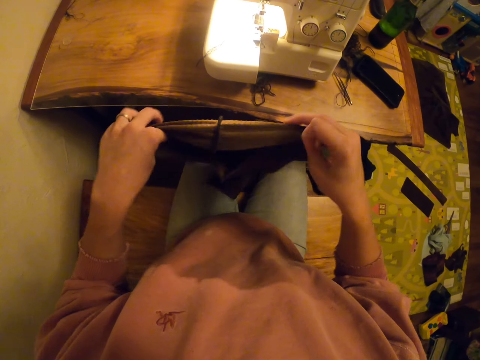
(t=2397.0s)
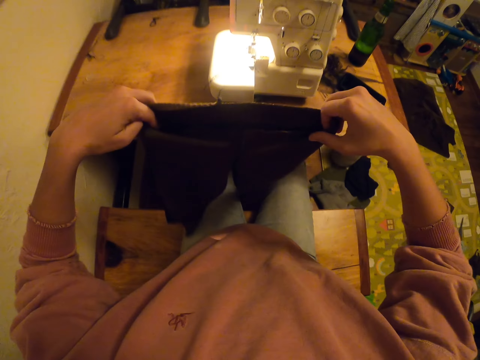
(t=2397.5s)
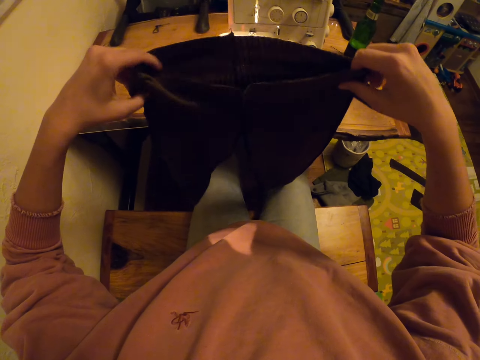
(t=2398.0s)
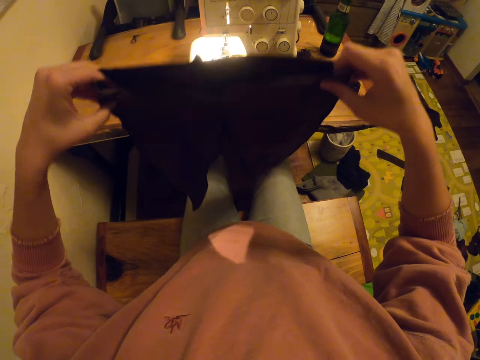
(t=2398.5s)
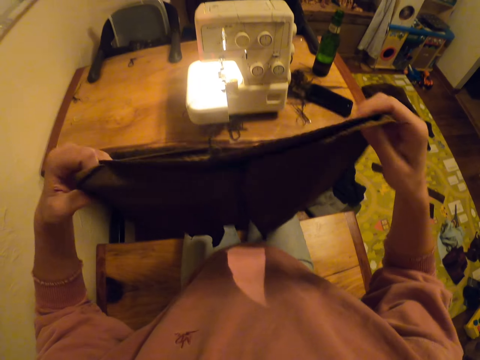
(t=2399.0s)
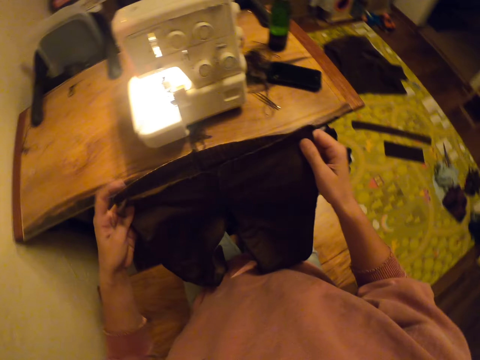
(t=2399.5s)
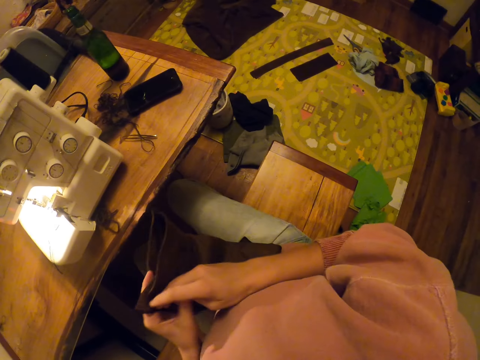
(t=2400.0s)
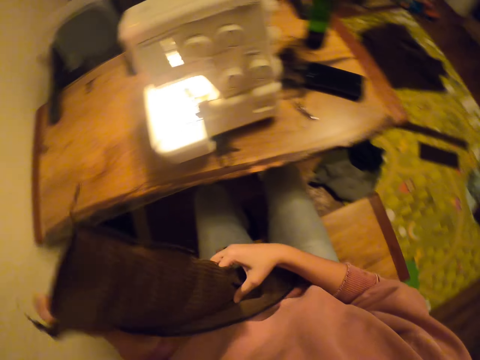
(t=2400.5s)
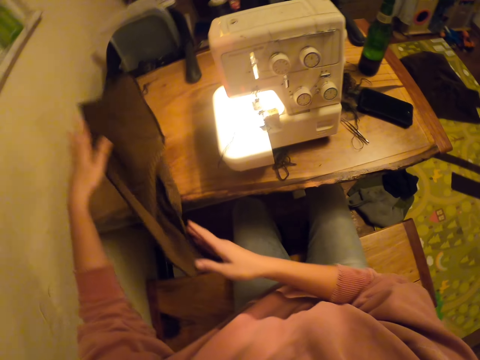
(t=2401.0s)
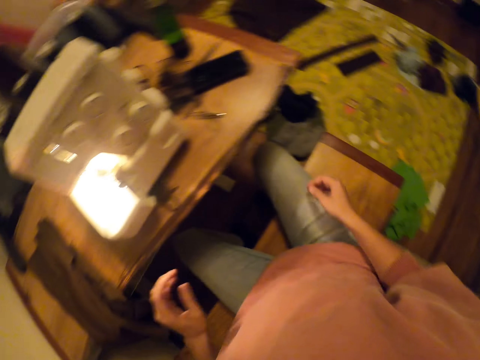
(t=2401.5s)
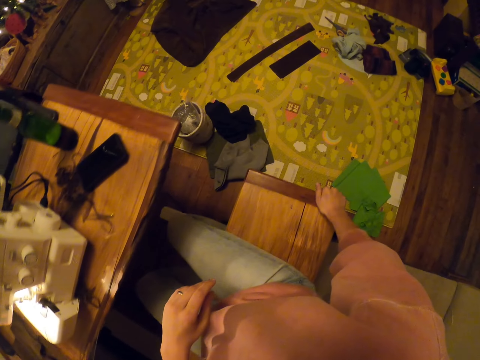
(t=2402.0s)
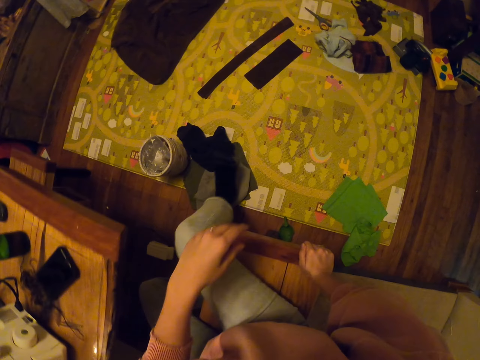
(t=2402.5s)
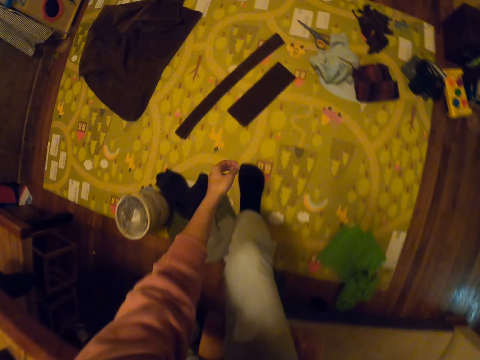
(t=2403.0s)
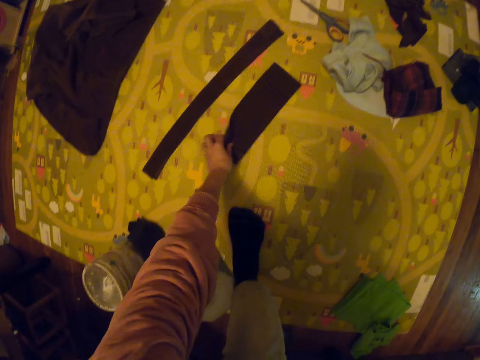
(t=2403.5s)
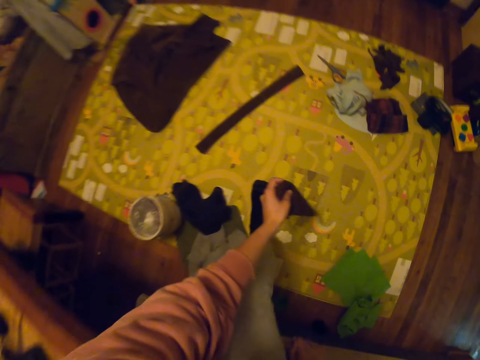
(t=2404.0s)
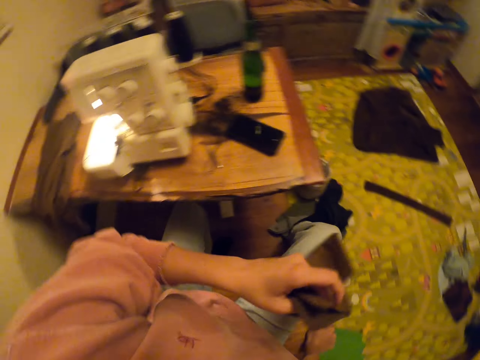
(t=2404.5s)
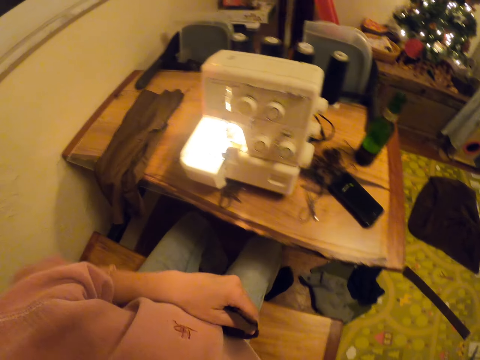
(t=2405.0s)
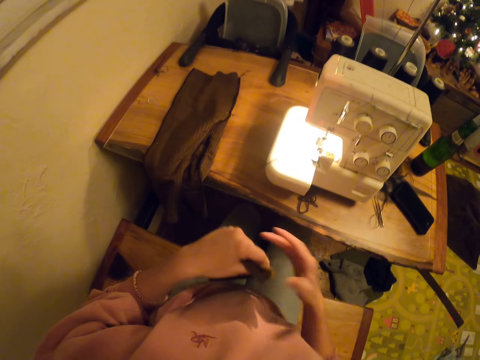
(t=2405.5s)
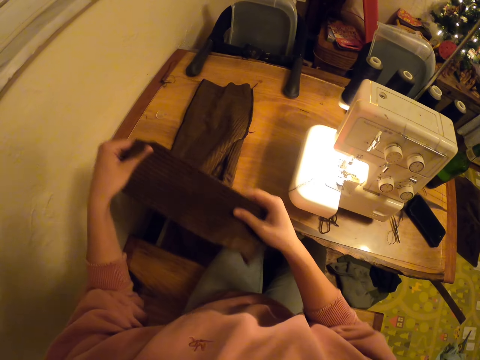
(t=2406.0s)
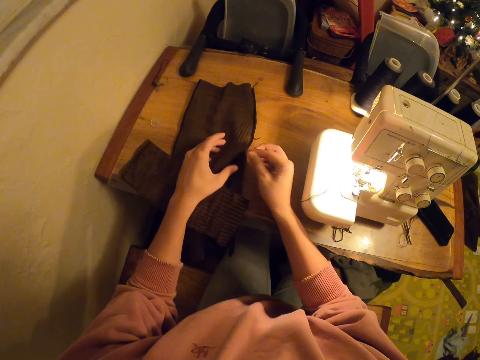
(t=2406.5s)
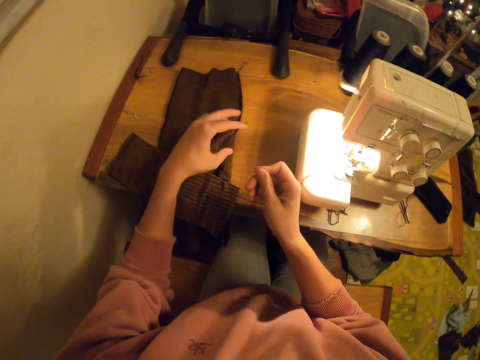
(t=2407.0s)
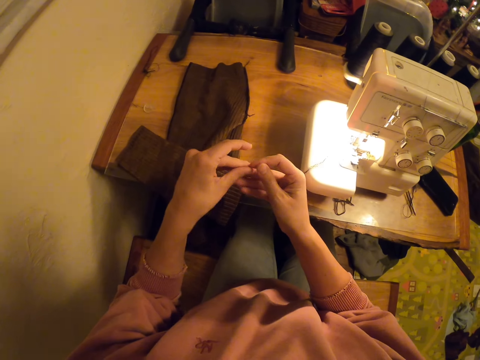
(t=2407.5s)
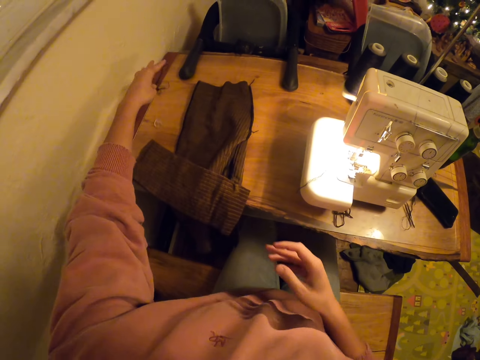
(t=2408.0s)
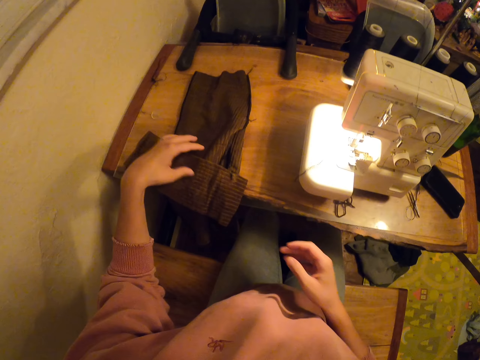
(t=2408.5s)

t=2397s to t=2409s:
The camera wearer touches the cloth. They lift up the piece of cloth. They place the piece of cloth on the table. They pick up a small piece of cloth on the floor. They place the small piece of cloth on the other piece of cloth on the table.

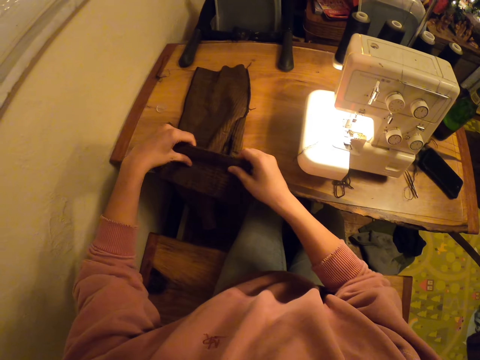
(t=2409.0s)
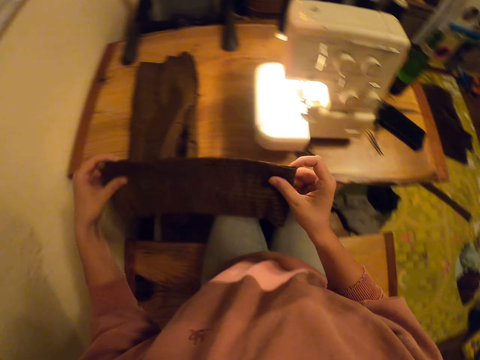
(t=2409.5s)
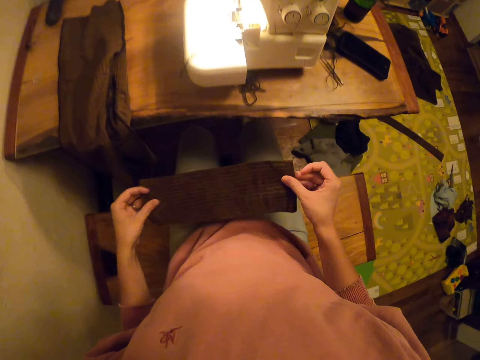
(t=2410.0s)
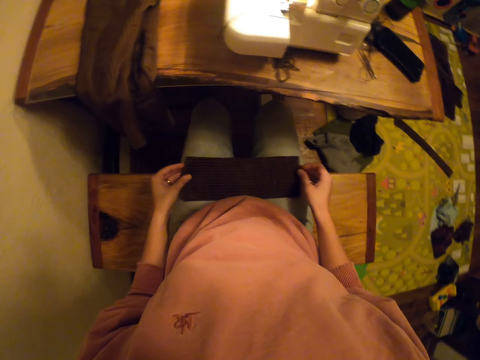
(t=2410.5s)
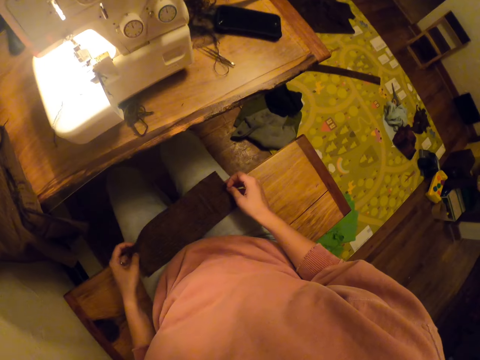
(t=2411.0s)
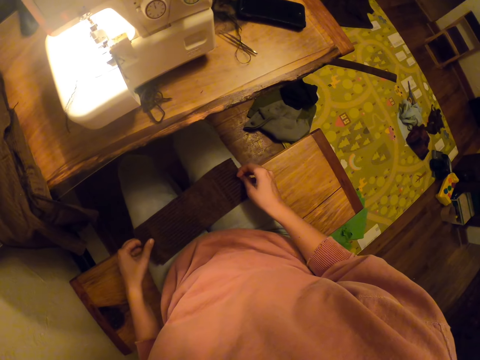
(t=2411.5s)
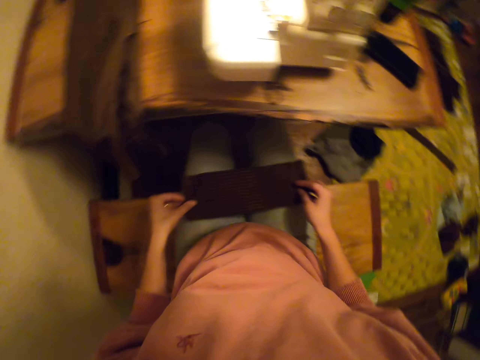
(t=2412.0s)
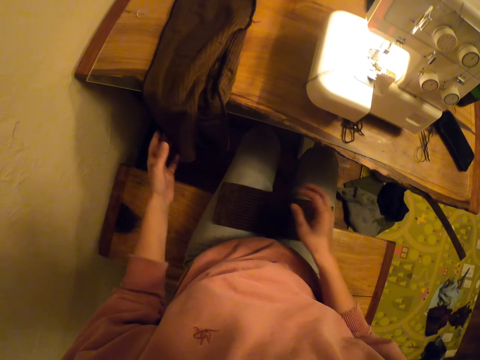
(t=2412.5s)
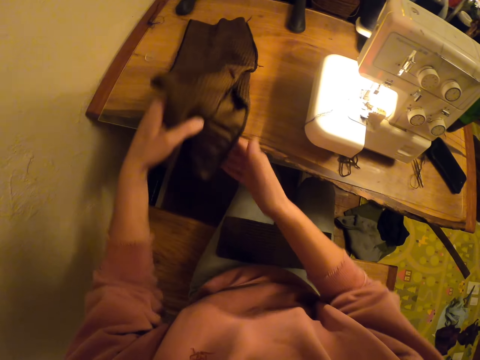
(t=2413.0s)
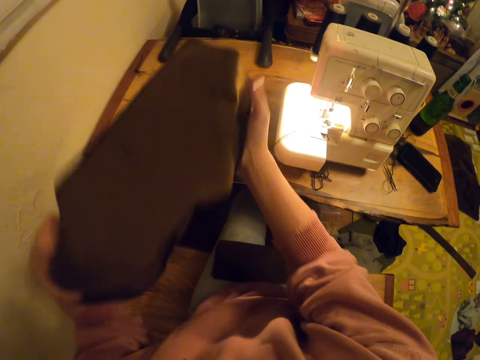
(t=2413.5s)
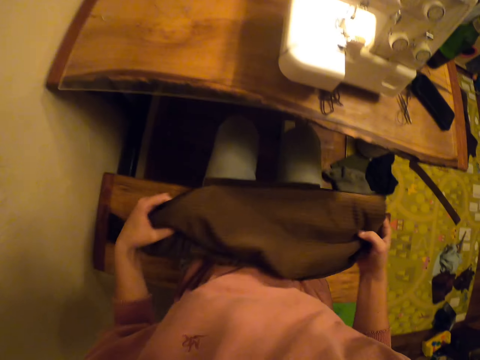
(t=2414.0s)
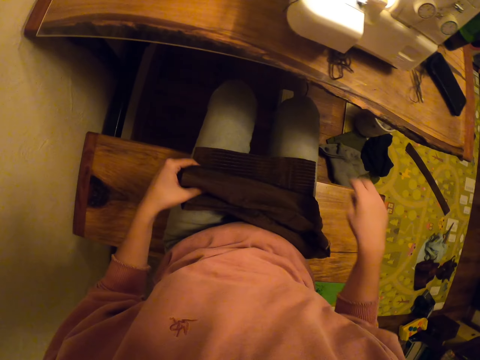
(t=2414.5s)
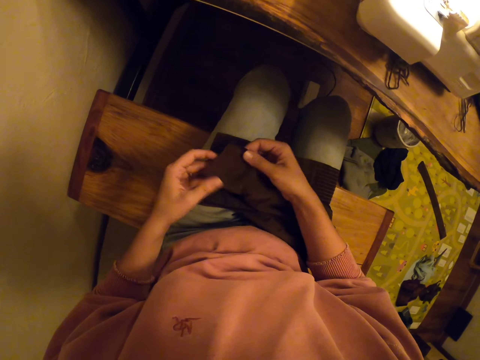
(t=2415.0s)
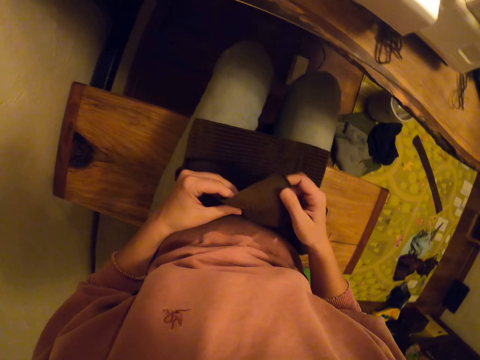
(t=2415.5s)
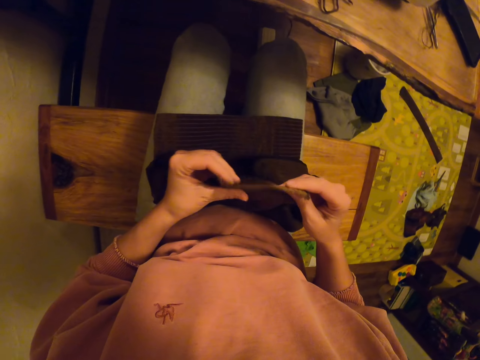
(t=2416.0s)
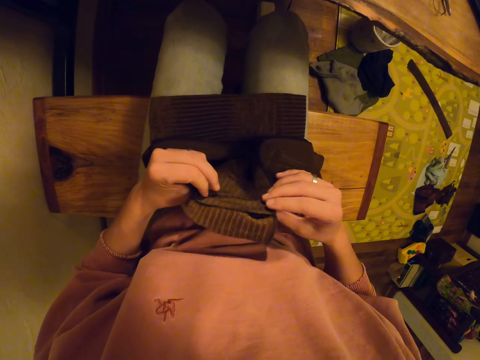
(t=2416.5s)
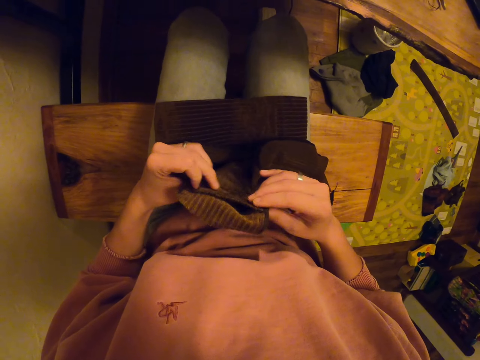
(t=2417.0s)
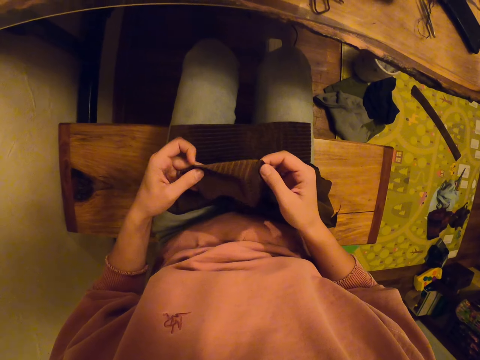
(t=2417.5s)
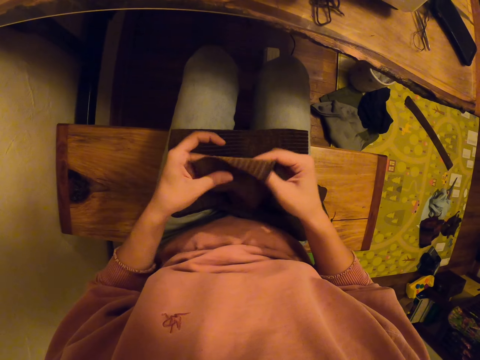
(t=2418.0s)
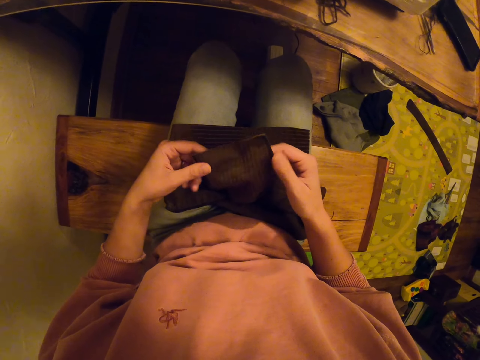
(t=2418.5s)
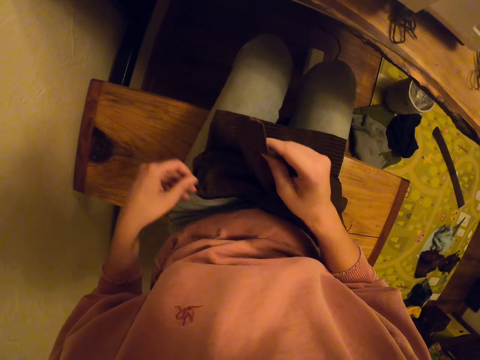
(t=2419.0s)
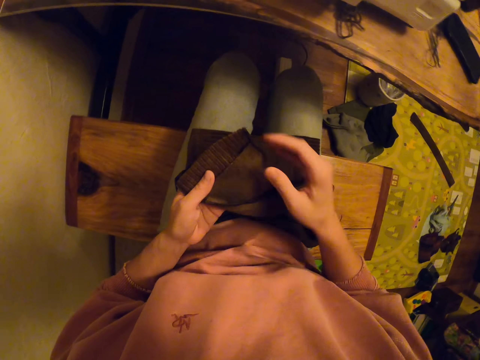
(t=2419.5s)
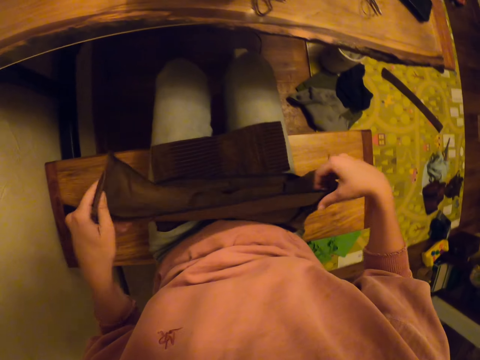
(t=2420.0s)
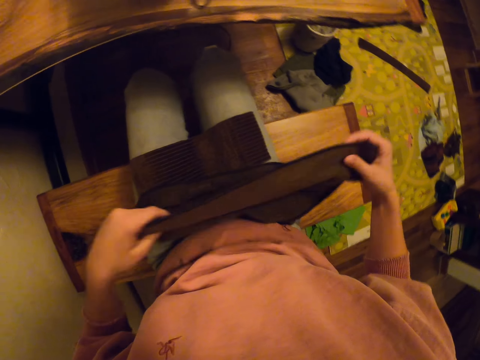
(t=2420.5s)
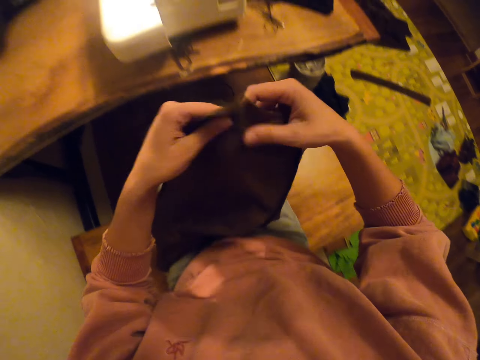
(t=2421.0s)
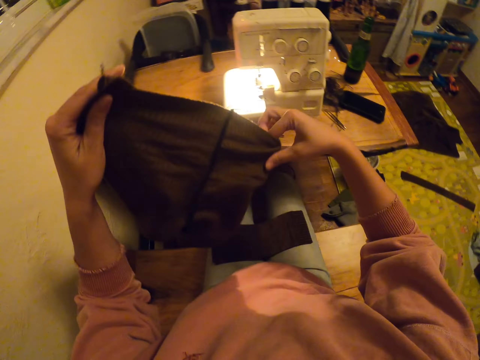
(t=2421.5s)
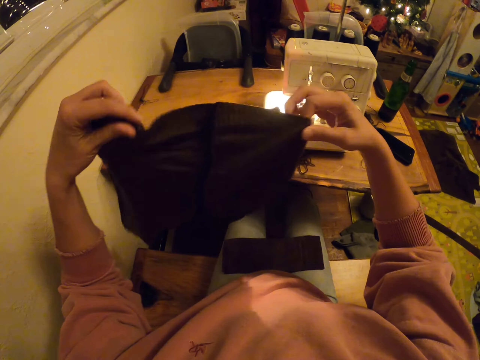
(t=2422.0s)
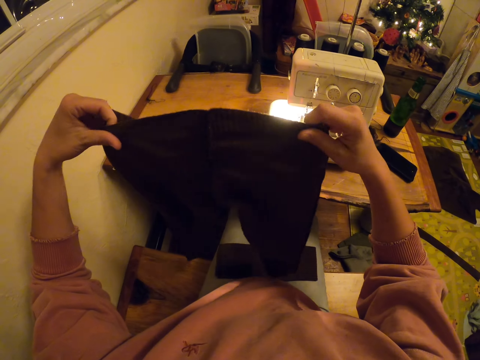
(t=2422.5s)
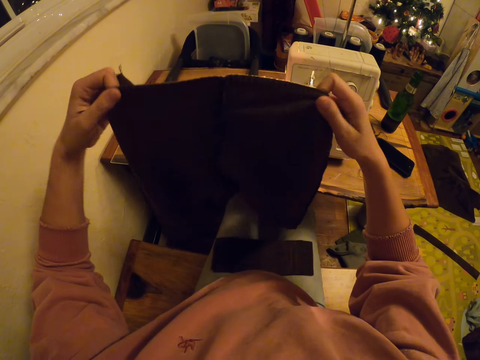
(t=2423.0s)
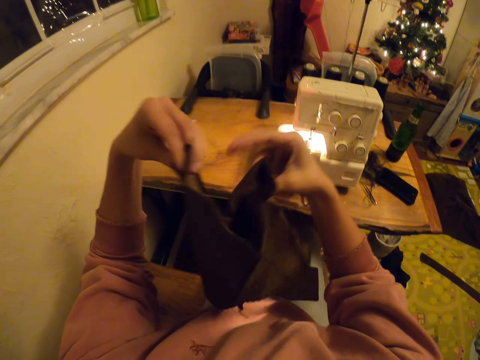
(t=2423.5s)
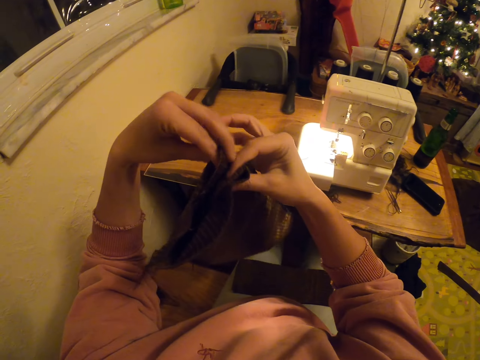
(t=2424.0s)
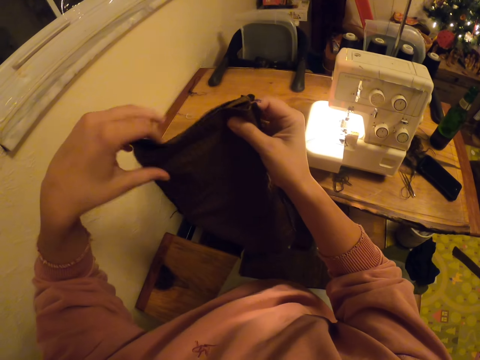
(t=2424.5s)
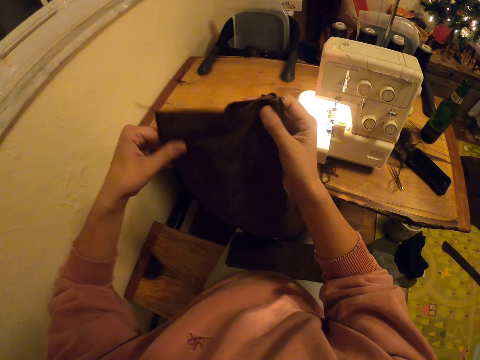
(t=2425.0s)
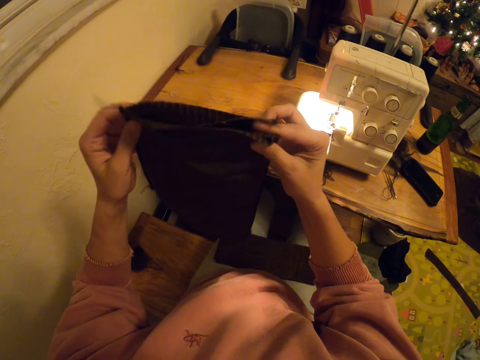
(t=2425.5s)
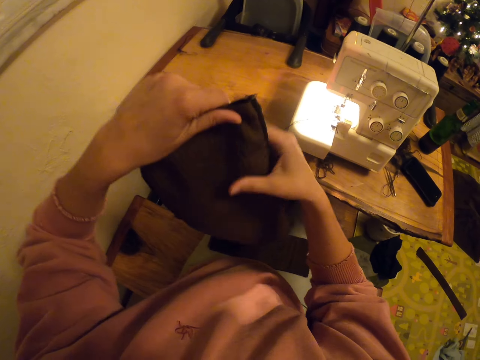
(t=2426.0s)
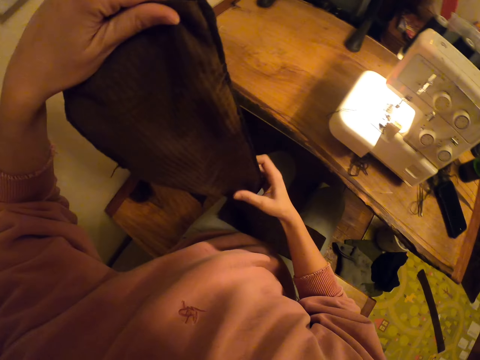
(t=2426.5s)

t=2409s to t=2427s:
The camera wearer picks up the small piece of cloth. They place the piece of cloth on the lap. They pick up the cloth on the table. They fold the piece of cloth.
